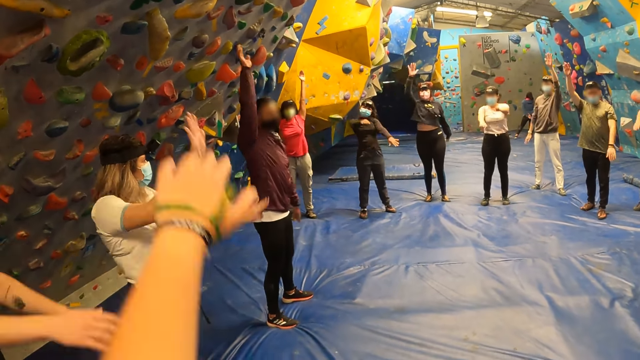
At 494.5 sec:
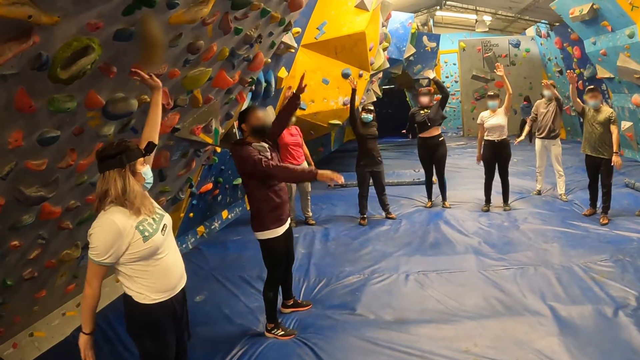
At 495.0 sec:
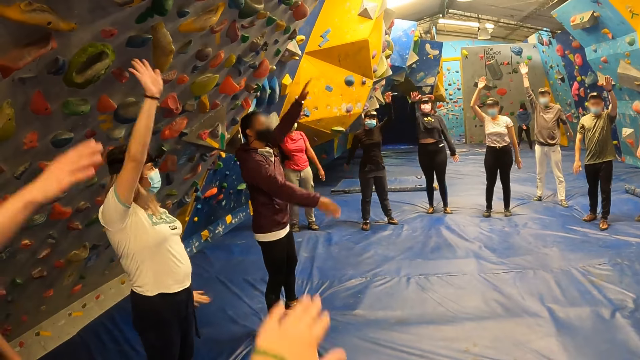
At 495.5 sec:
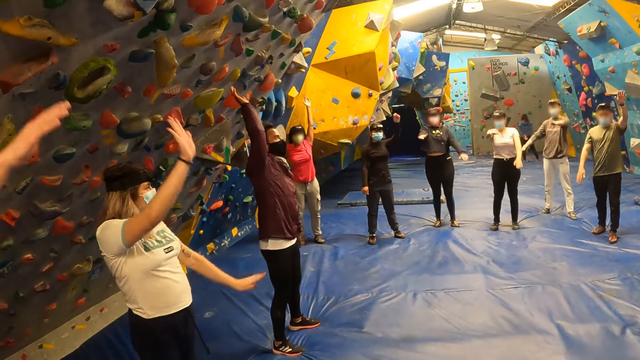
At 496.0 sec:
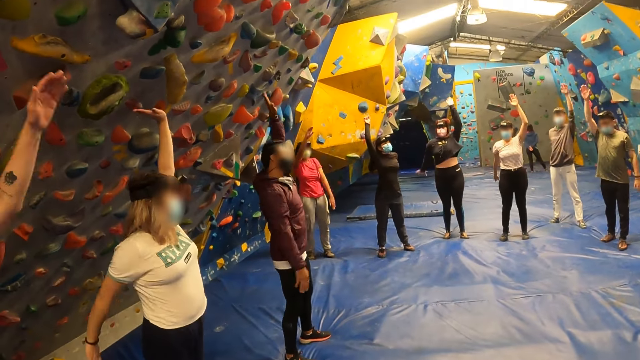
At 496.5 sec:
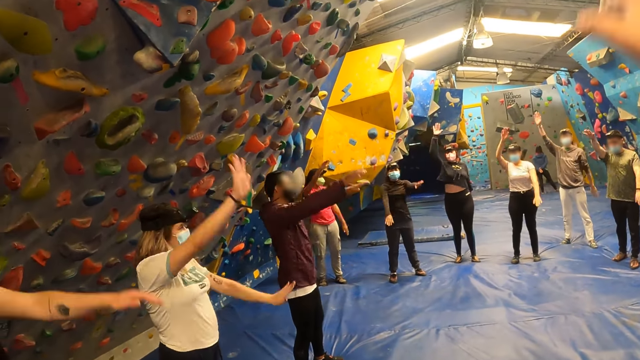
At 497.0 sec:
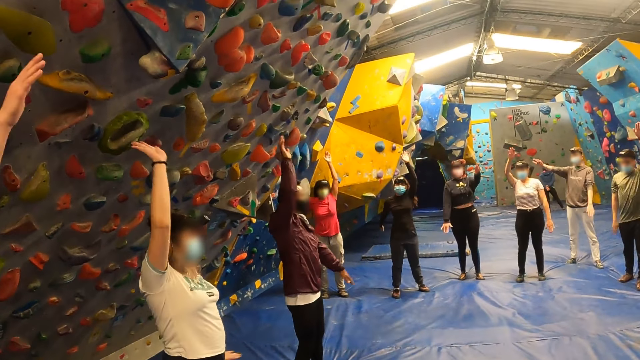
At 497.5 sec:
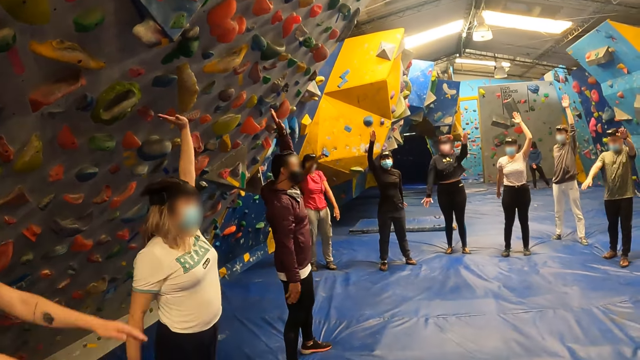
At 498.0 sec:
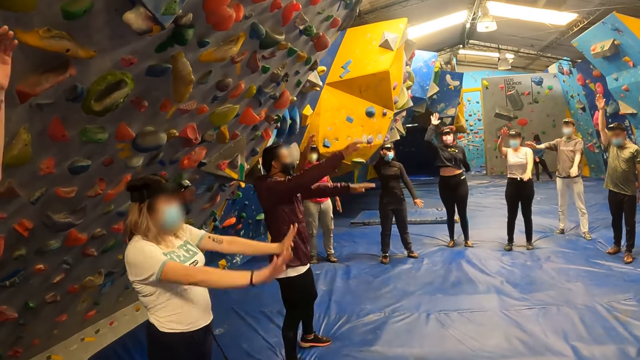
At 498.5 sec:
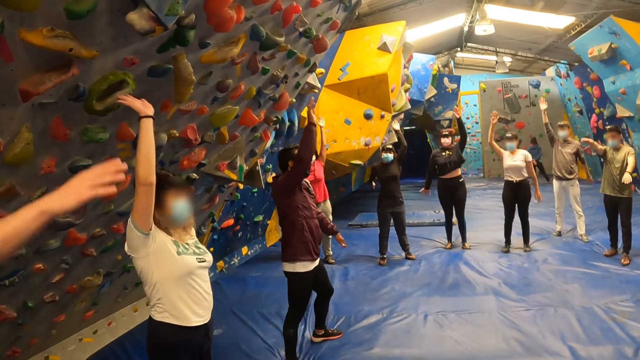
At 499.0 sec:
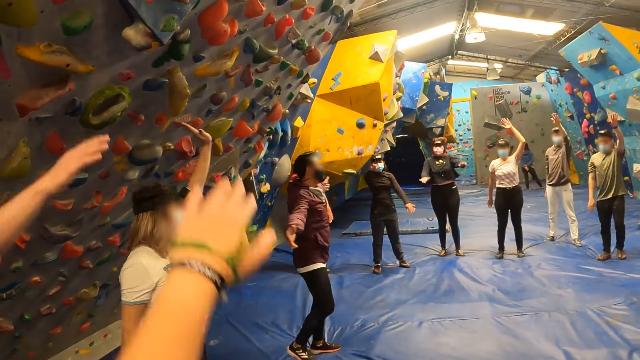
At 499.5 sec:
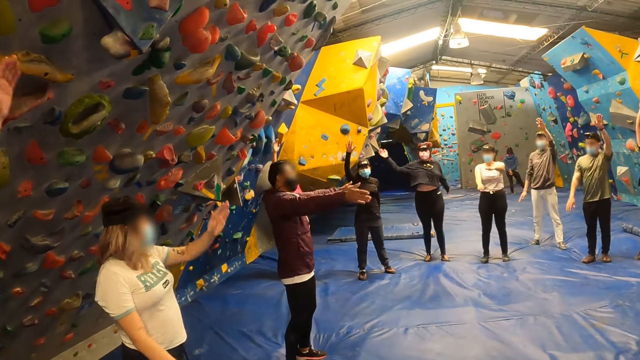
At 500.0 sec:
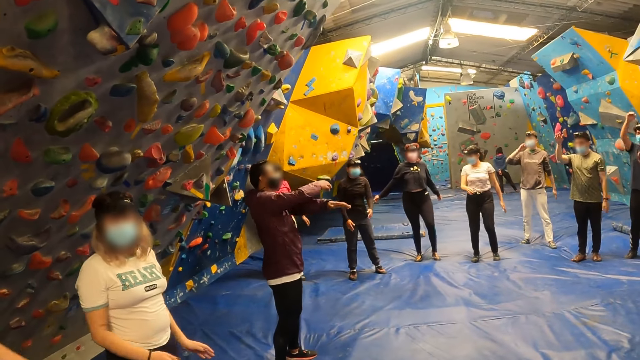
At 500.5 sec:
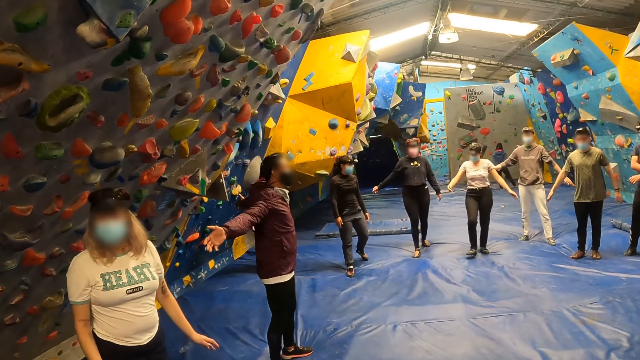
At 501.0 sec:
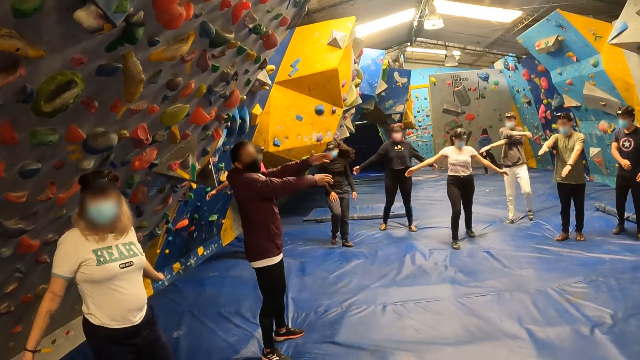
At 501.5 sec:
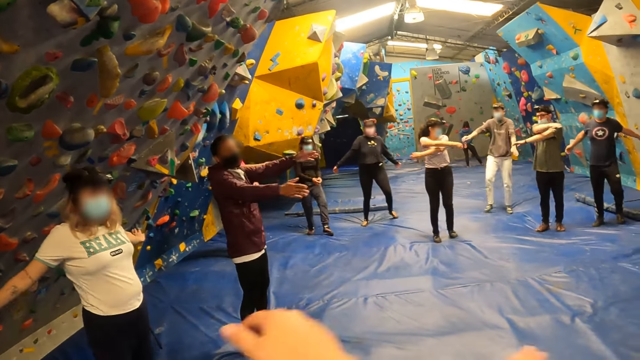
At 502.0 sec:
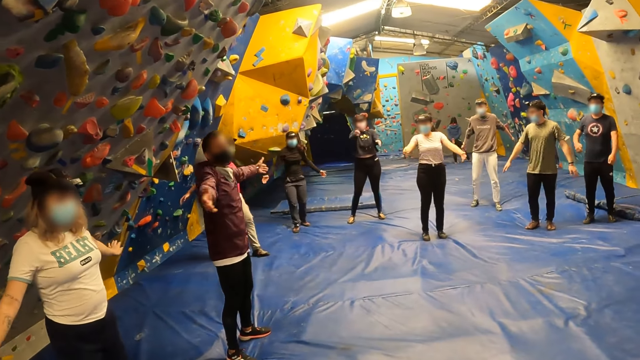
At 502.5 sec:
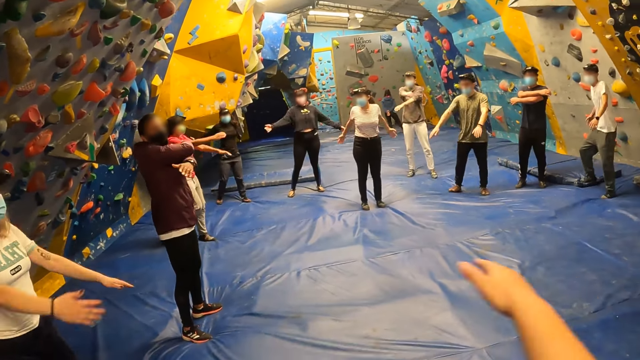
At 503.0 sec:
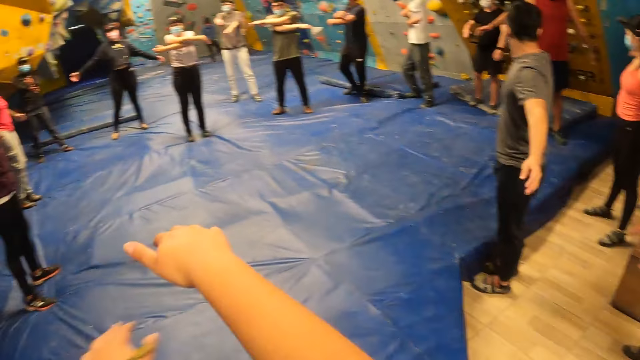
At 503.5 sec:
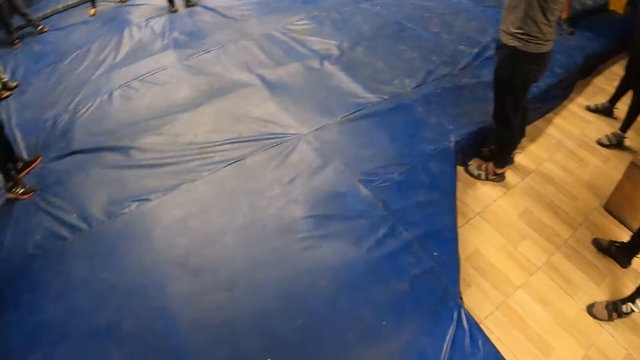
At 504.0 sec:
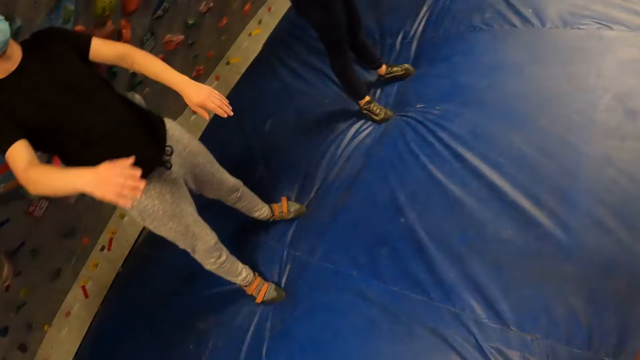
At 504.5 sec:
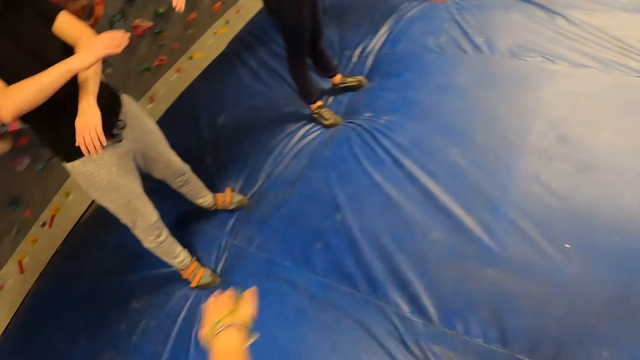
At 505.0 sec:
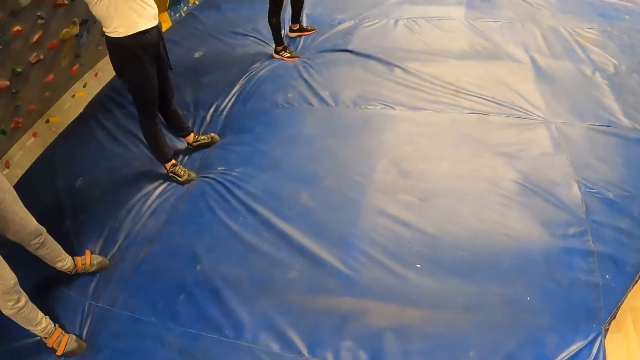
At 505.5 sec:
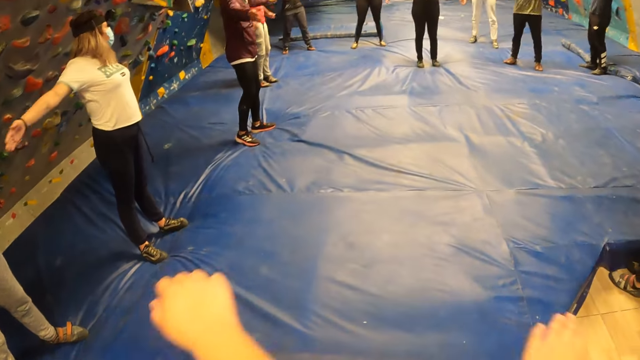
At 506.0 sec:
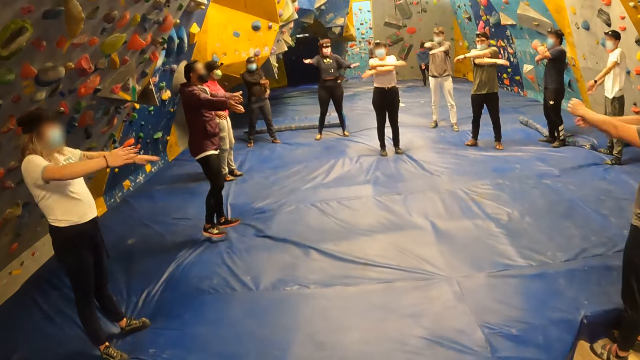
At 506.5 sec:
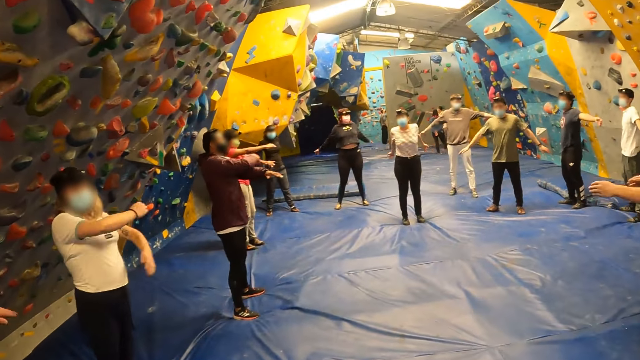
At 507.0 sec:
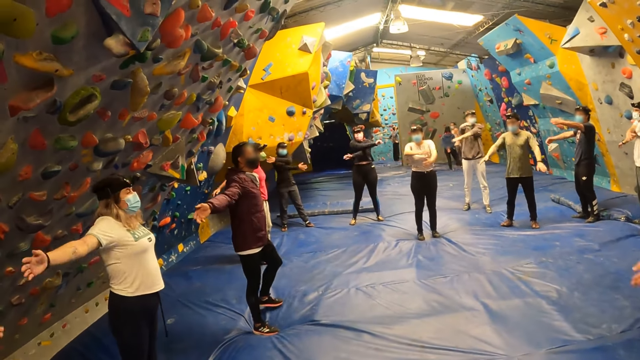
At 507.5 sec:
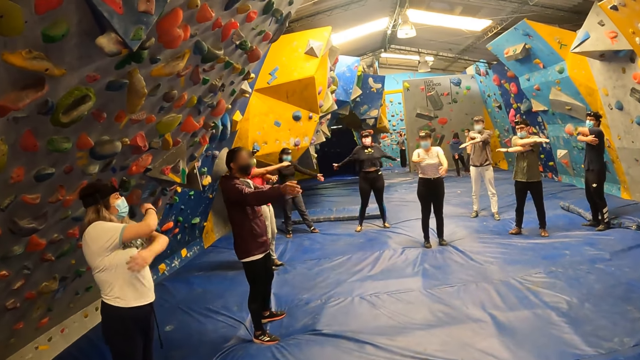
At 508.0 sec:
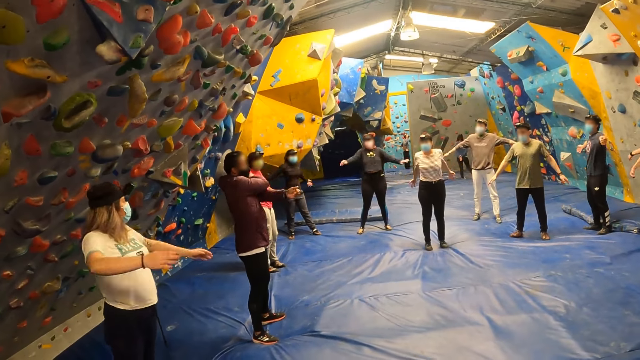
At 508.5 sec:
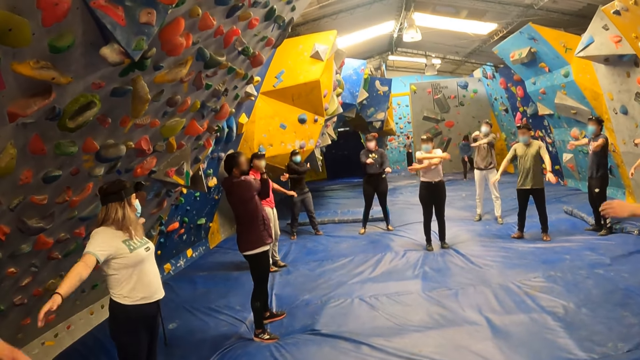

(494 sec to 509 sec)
A man performs exercises with both hands. Another man performs exercises with both hands. Another man performs exercises with both hands.

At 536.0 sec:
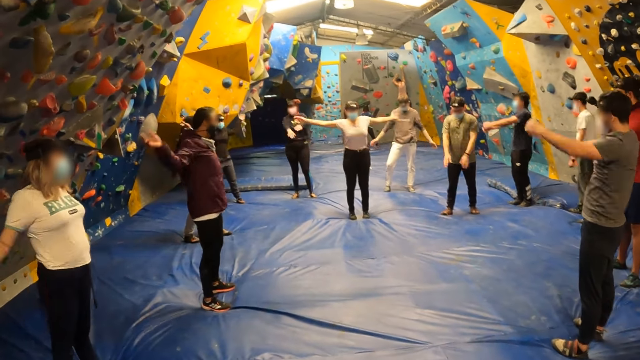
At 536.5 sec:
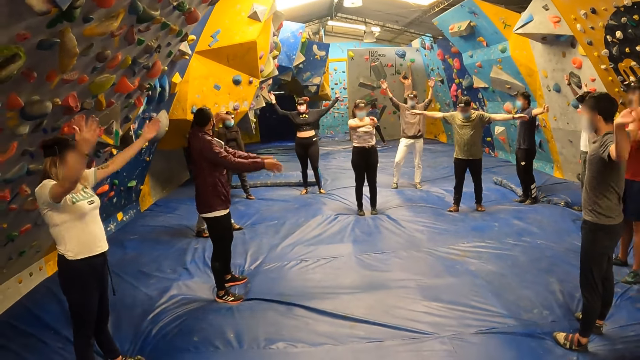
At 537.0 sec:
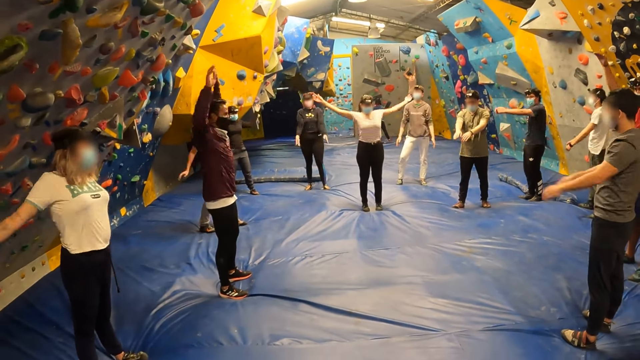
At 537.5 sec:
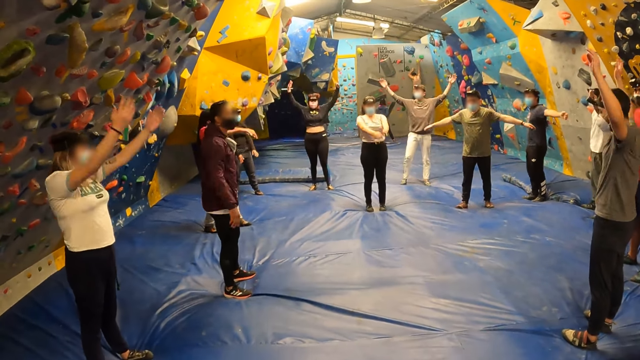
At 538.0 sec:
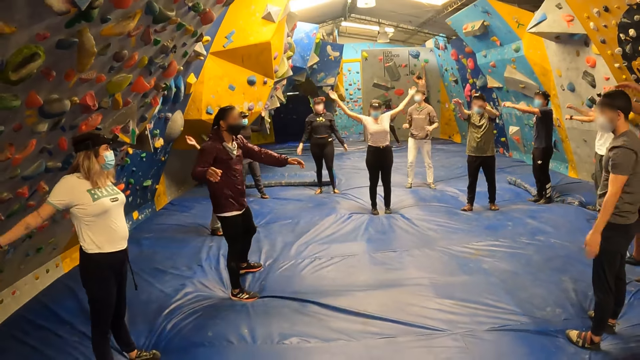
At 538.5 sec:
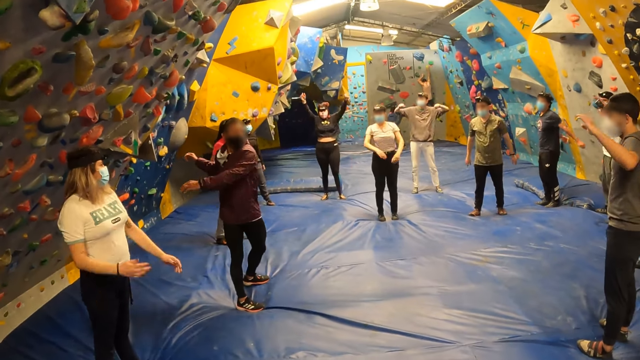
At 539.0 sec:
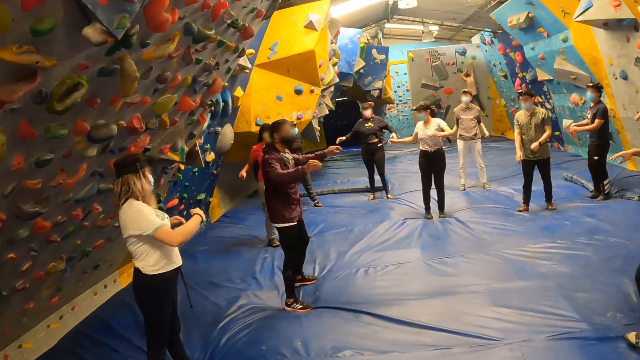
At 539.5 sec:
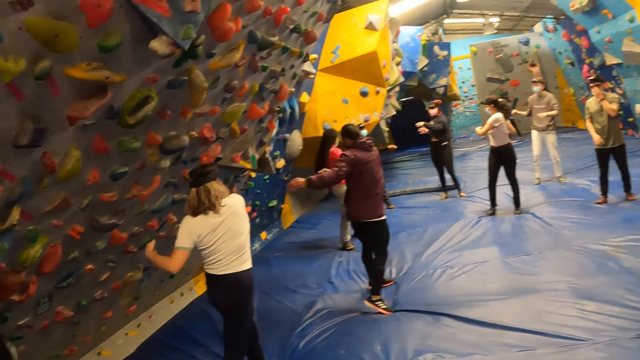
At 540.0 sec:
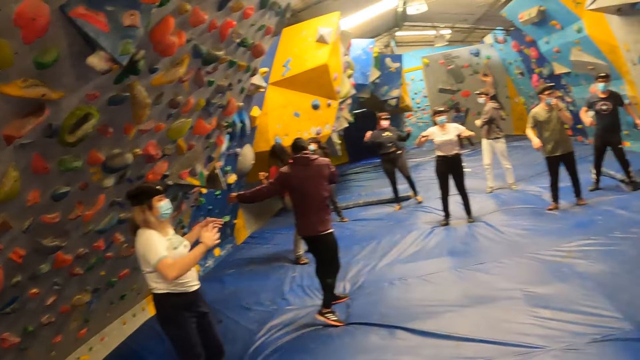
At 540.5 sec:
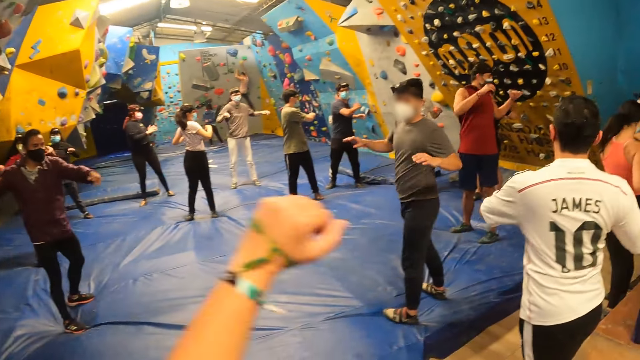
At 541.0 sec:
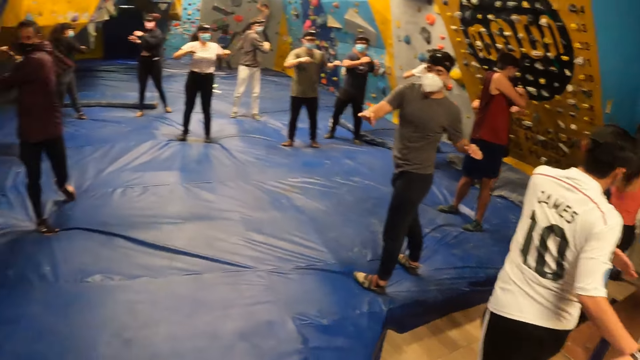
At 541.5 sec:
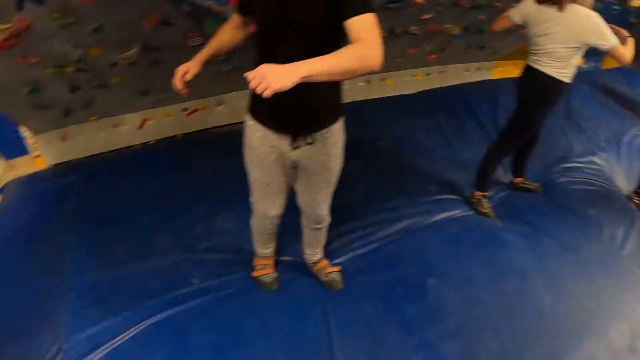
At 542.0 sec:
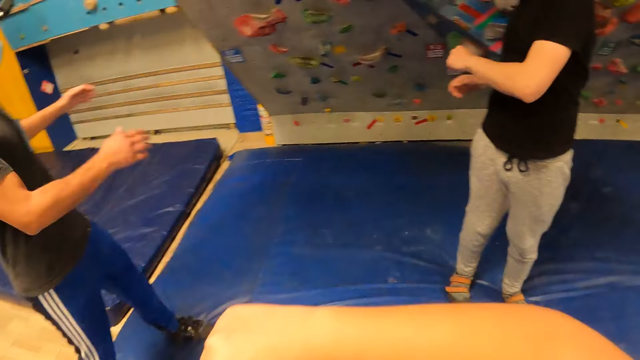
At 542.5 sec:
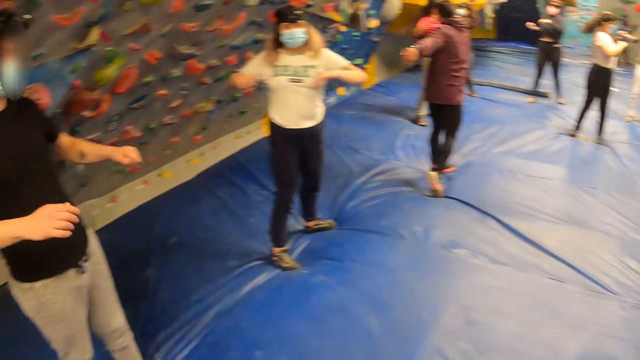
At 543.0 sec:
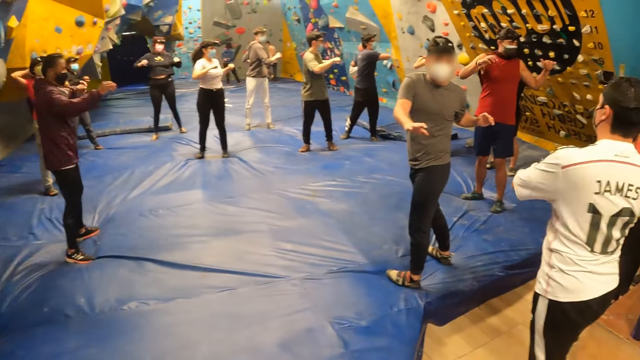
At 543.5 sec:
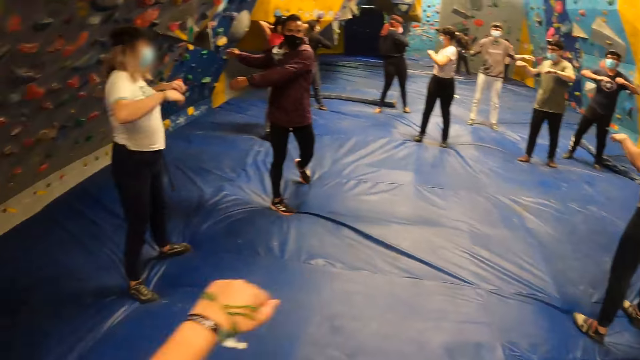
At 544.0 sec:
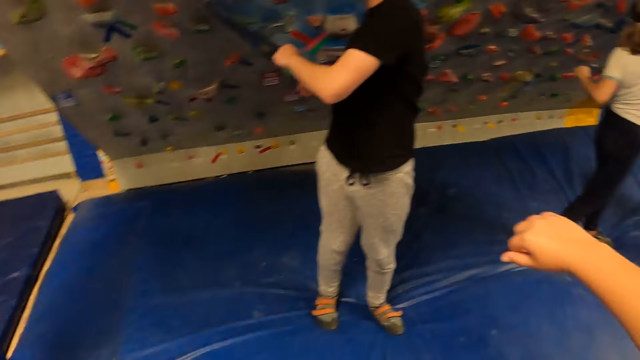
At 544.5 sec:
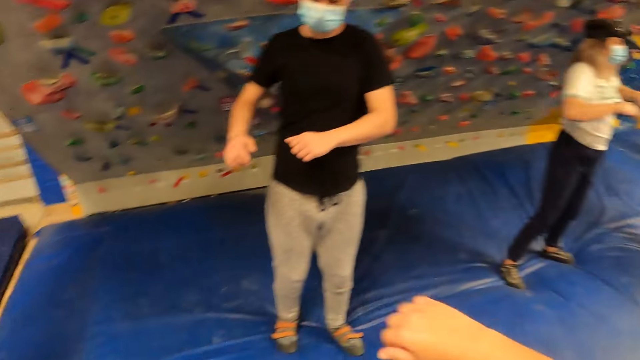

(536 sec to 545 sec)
The instructor twists his upper body to his sides. The woman twists her upper body to her sides. The man performs exercise with his upper body. Another man performs exercise with his upper body. The camera wearer twists her upper body to her sides. A third man performs exercises with his upper body.
